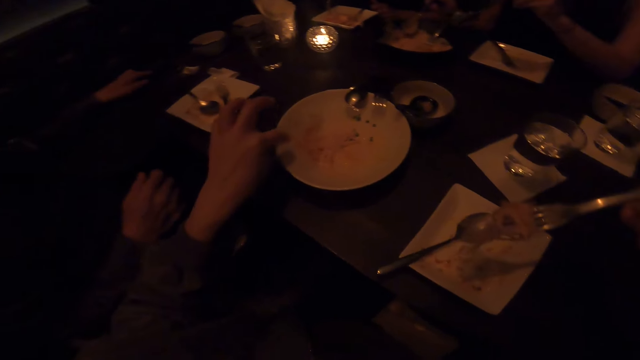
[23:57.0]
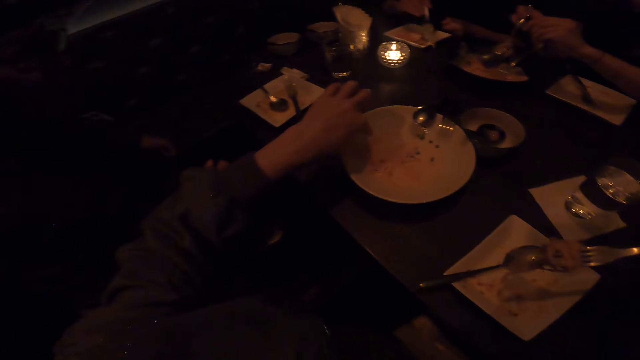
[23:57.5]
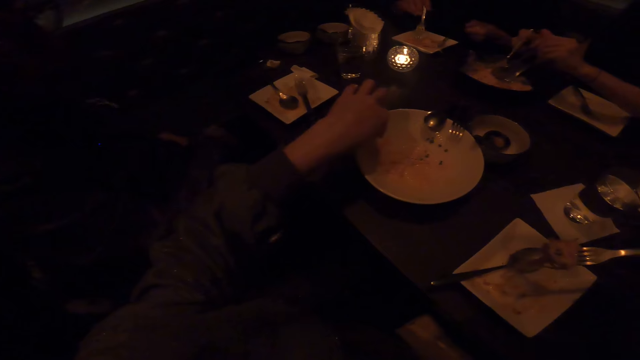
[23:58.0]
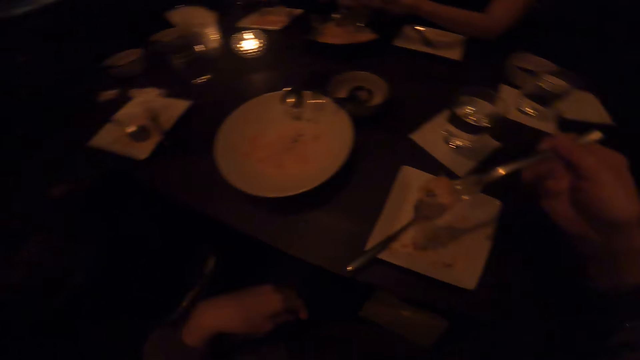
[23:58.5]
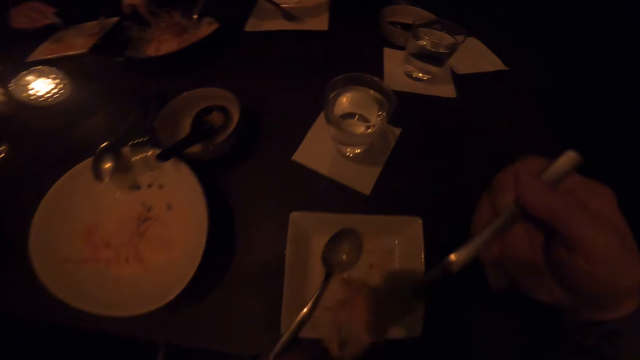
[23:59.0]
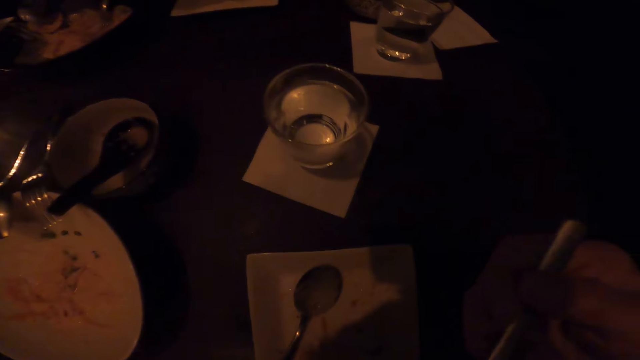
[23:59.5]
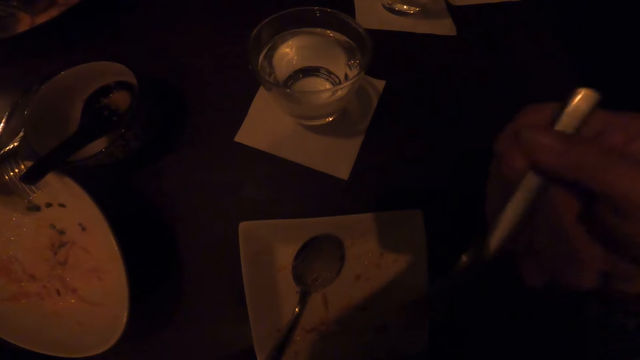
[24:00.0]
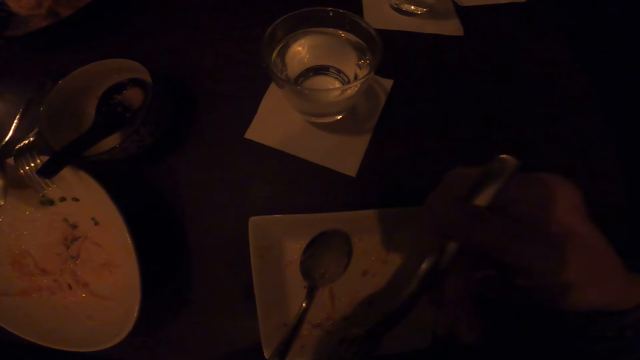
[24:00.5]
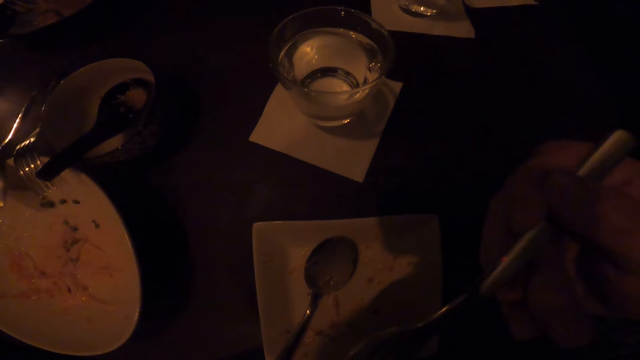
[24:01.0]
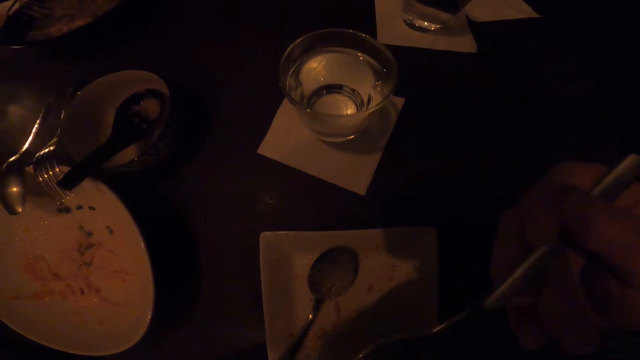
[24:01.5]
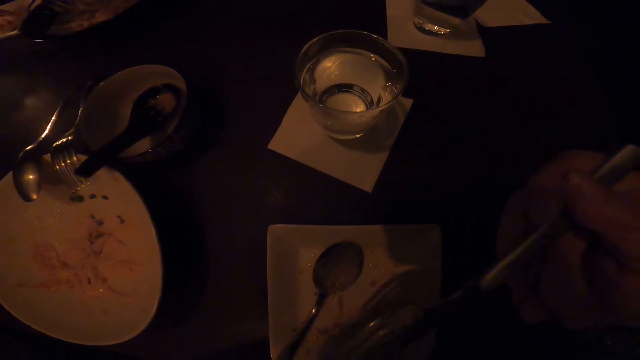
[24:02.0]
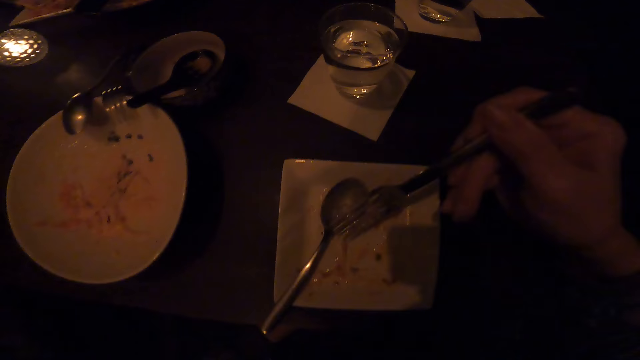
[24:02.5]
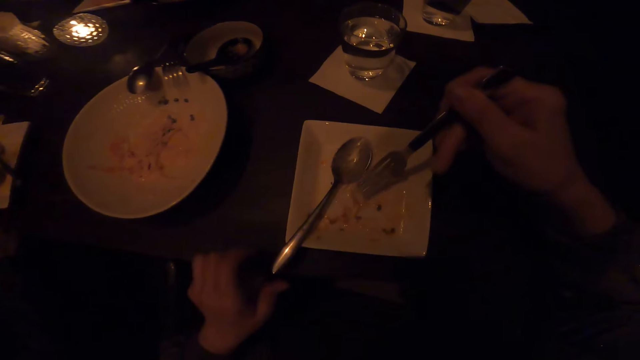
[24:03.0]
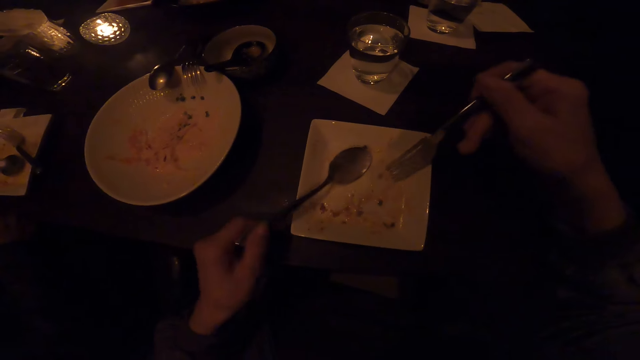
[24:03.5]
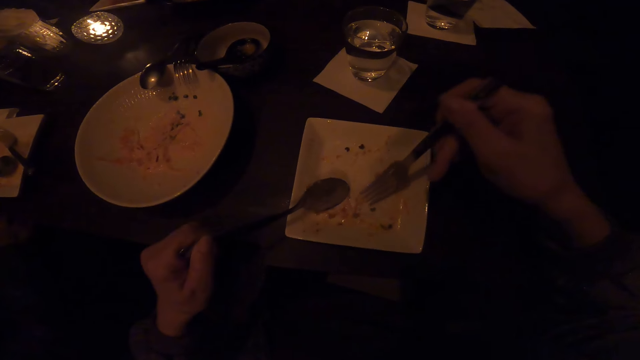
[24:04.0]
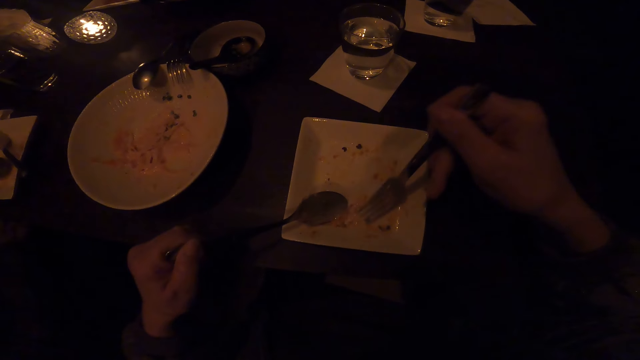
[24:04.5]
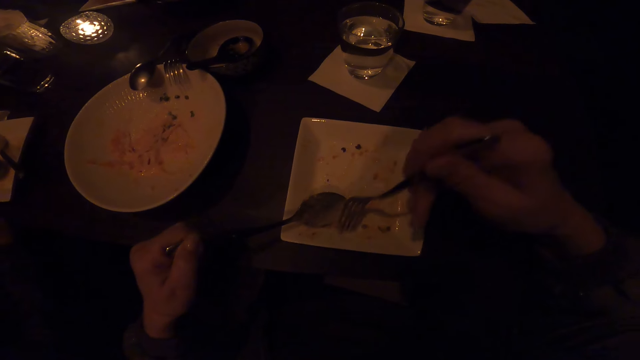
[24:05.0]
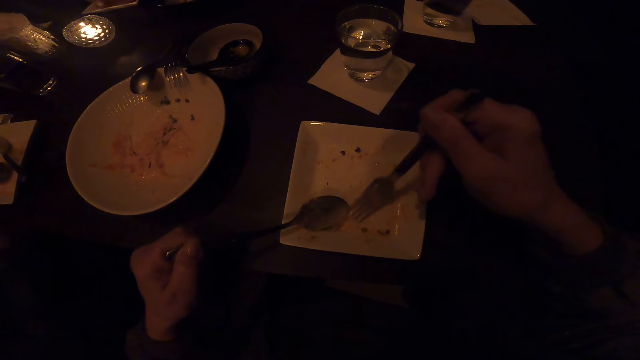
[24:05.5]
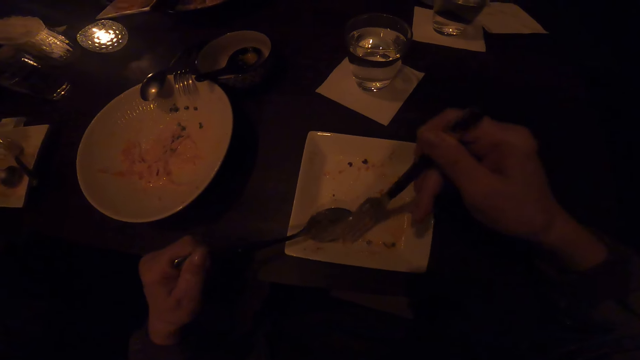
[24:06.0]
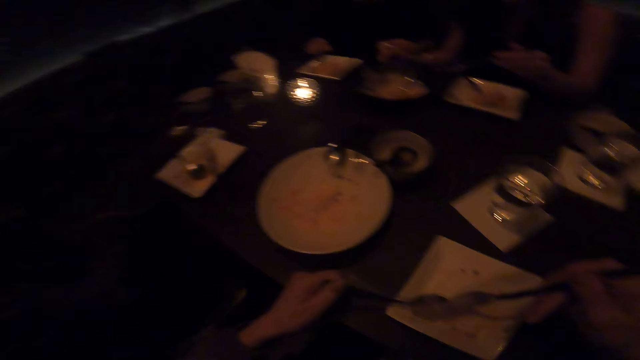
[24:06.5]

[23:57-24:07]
A lady serves food. The camera wearer puts the food in the mouth using a fork. They hold the spoon with the left hand.

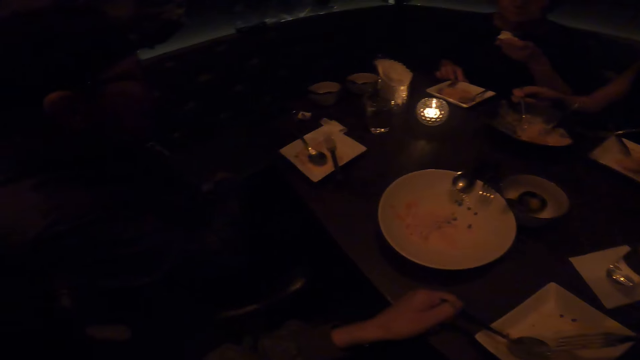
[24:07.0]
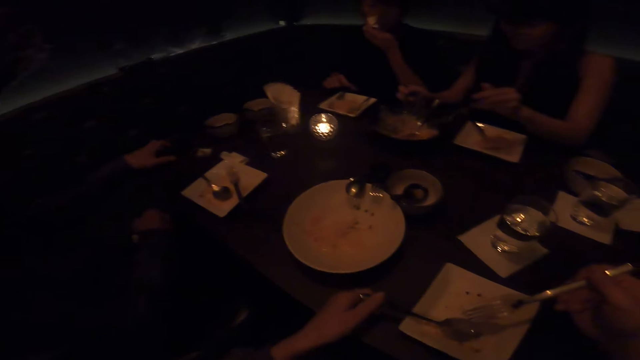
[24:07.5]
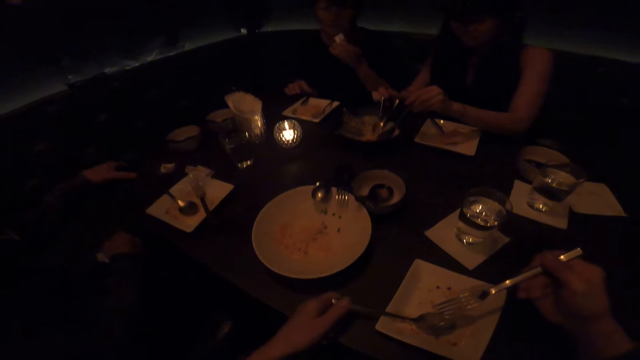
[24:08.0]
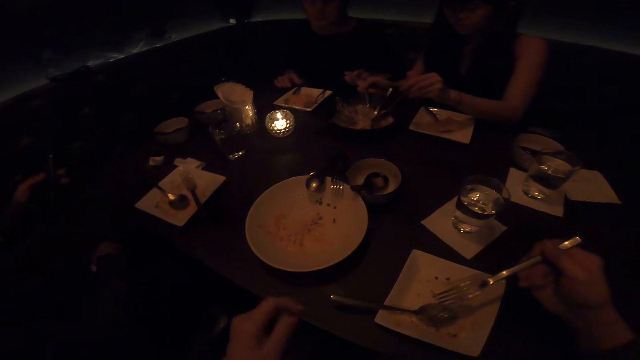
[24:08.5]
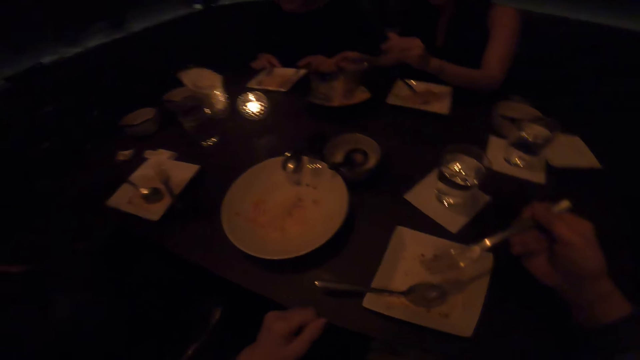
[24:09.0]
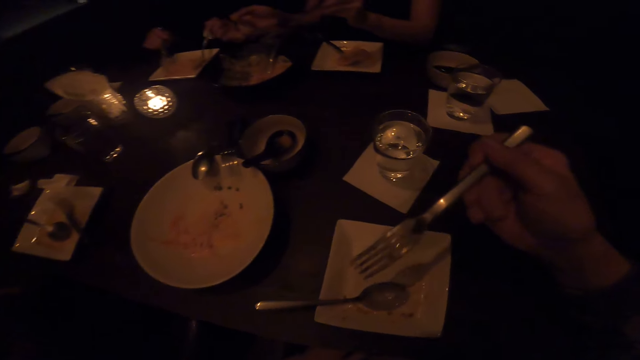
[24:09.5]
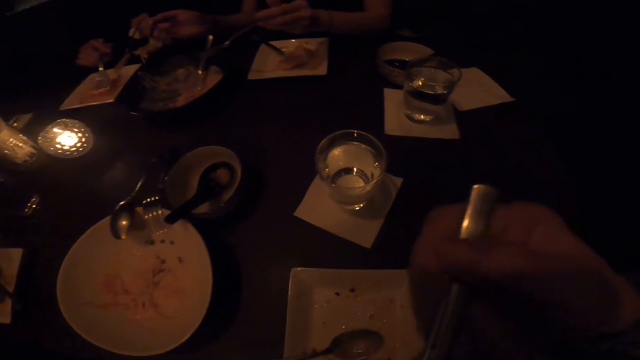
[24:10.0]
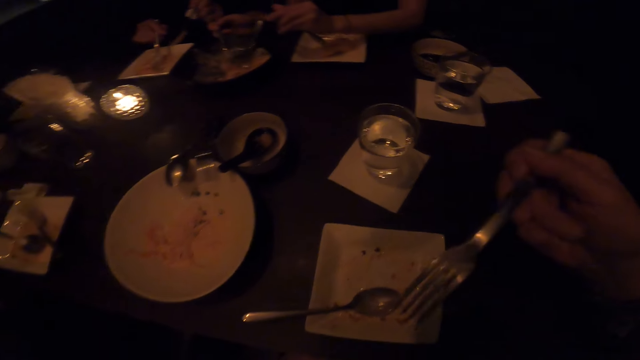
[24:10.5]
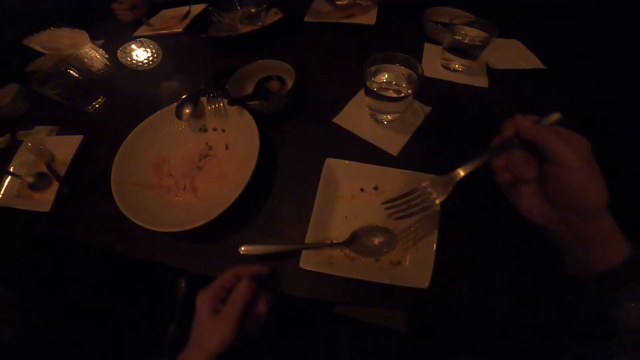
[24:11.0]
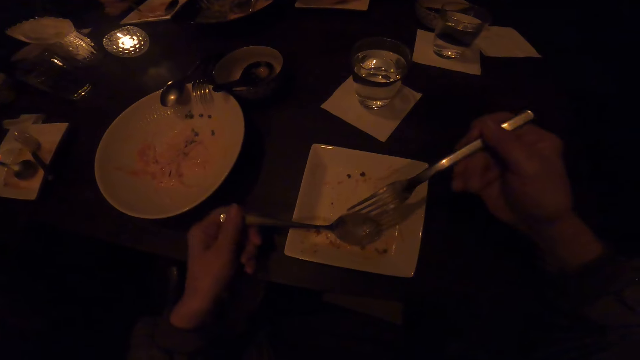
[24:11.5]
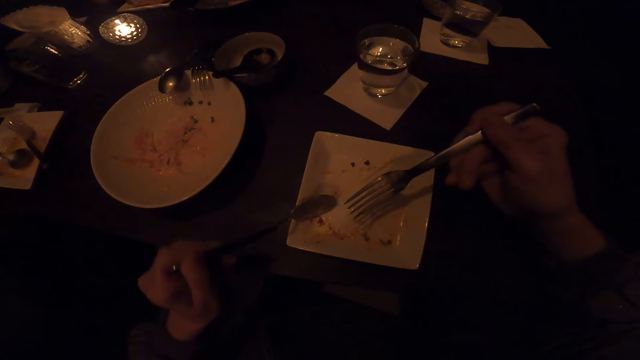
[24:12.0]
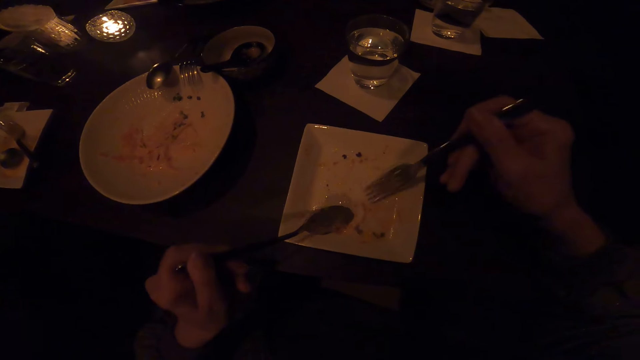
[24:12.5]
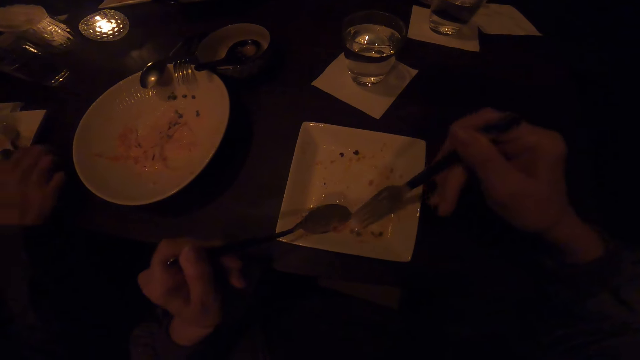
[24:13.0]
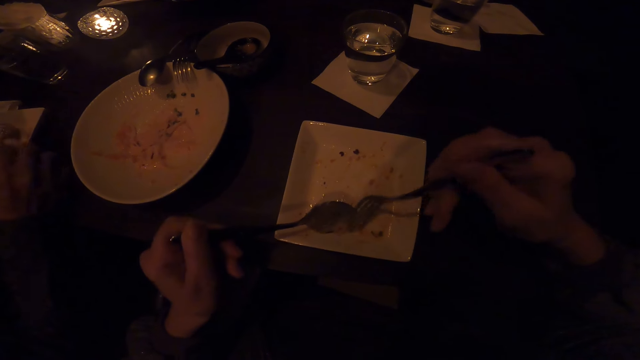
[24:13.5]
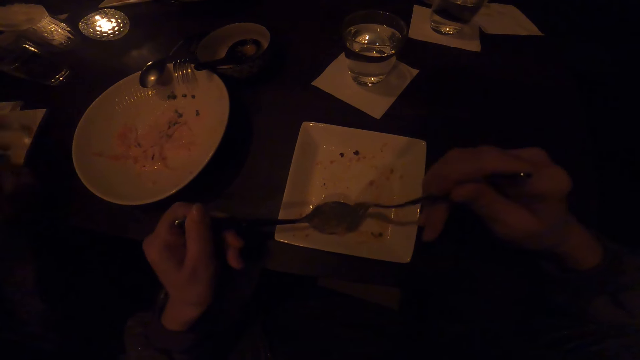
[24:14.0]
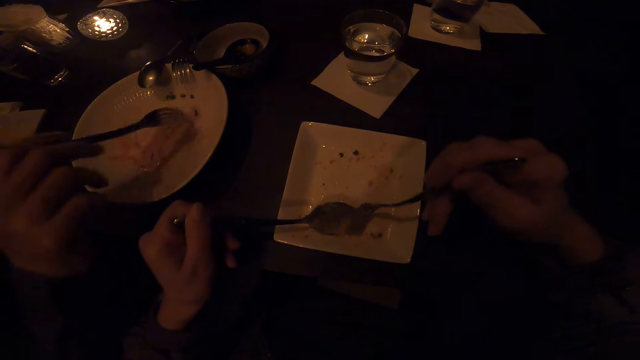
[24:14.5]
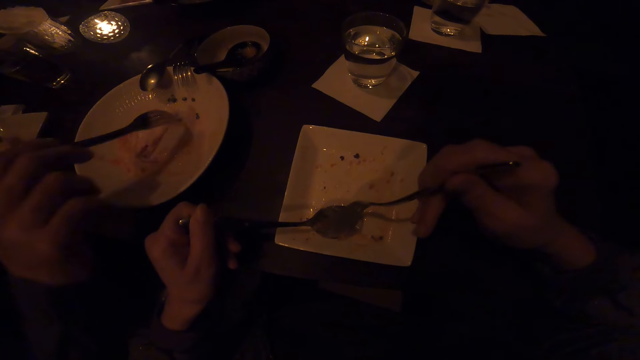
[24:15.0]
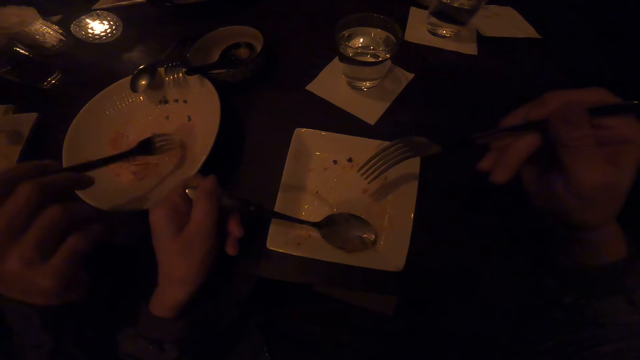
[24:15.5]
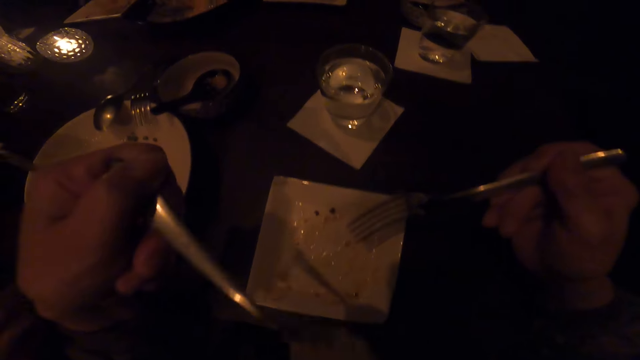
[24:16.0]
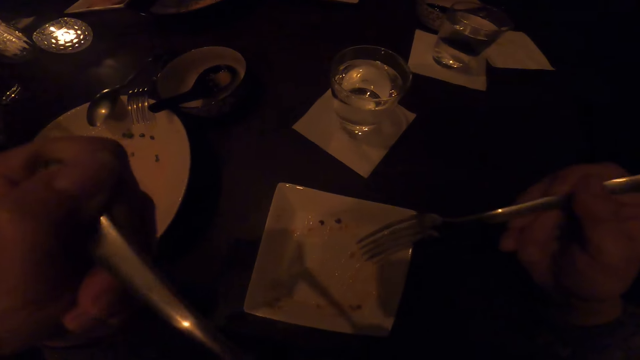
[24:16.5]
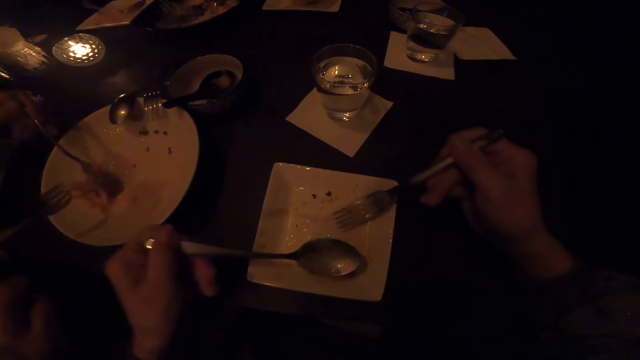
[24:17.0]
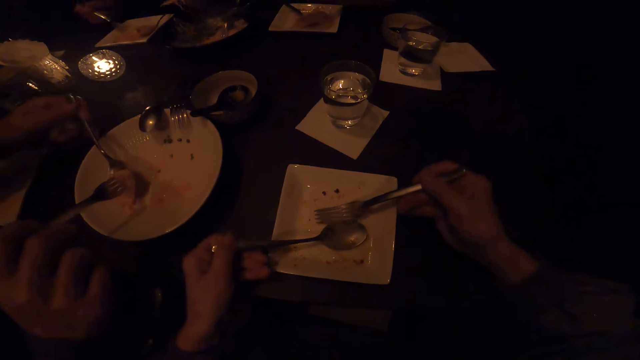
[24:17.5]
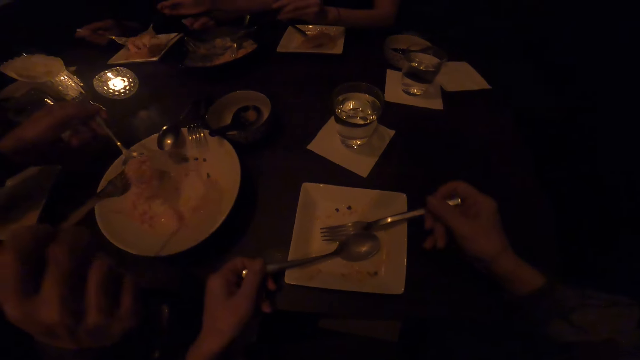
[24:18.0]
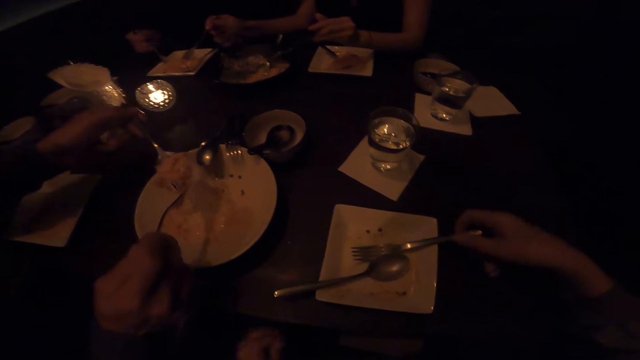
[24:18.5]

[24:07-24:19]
A man picks up the mobile phone. The camera wearer picks up the spoon with the left hand. The man picks up the fork and eats food. The camera wearer puts the spoon and the fork in the plate.
